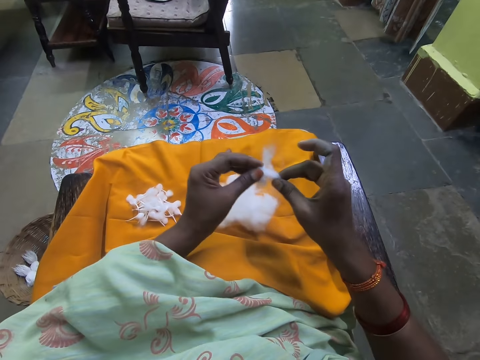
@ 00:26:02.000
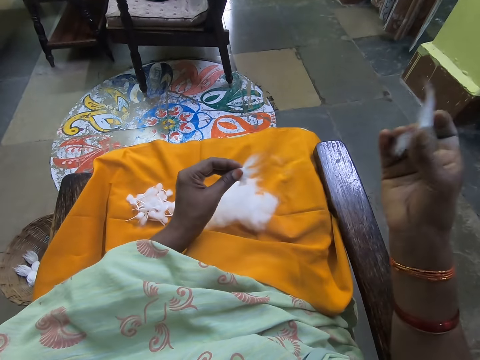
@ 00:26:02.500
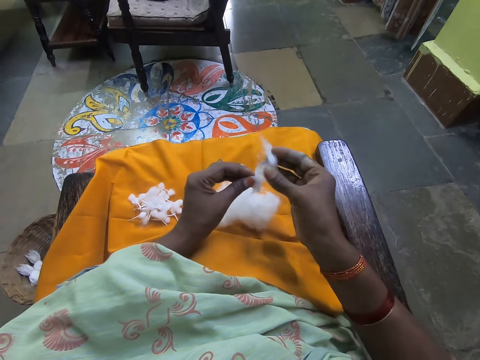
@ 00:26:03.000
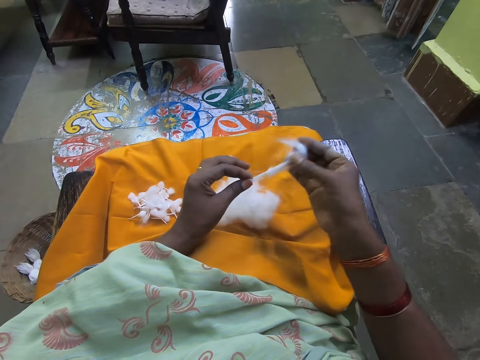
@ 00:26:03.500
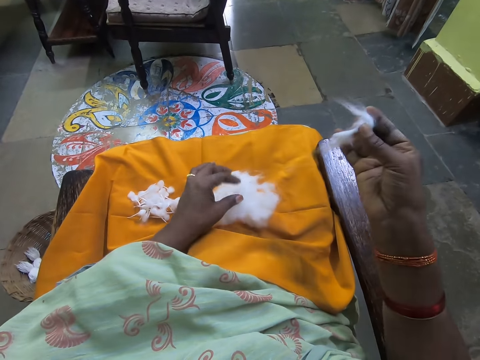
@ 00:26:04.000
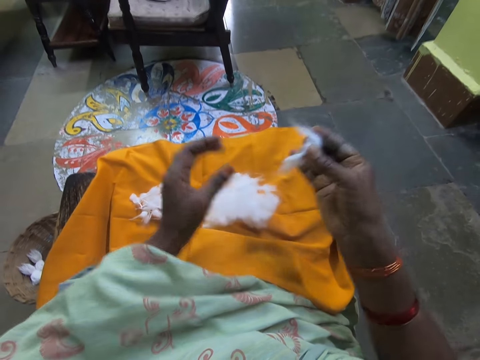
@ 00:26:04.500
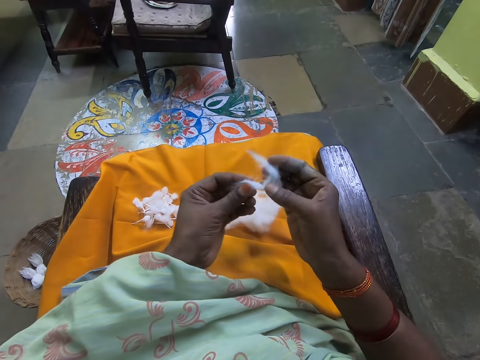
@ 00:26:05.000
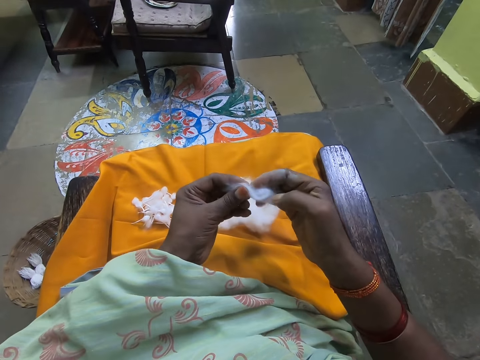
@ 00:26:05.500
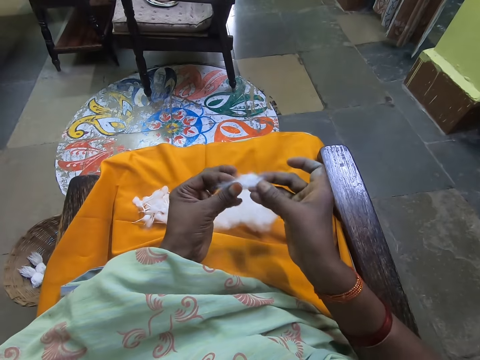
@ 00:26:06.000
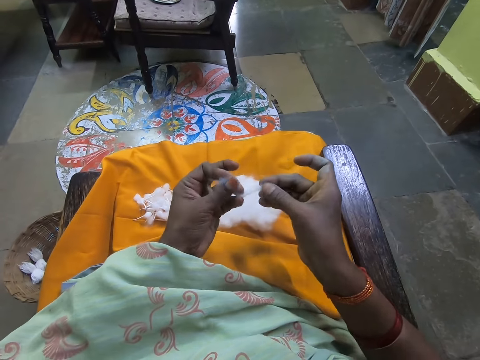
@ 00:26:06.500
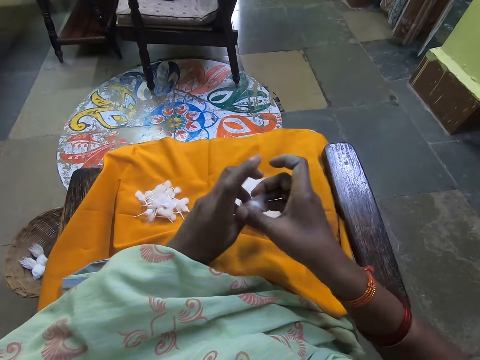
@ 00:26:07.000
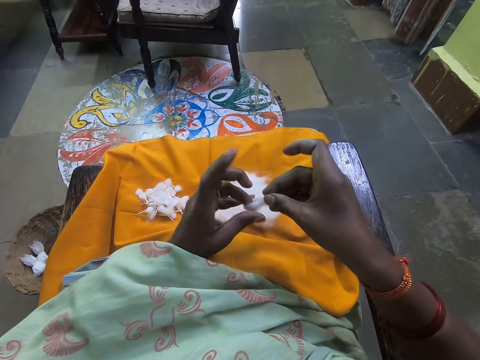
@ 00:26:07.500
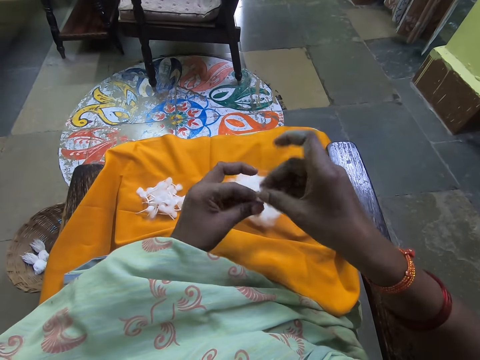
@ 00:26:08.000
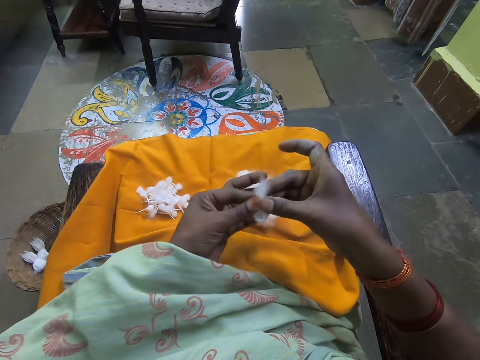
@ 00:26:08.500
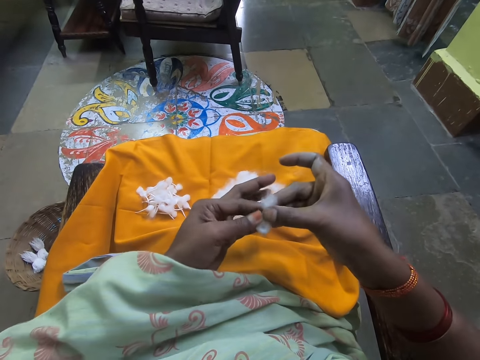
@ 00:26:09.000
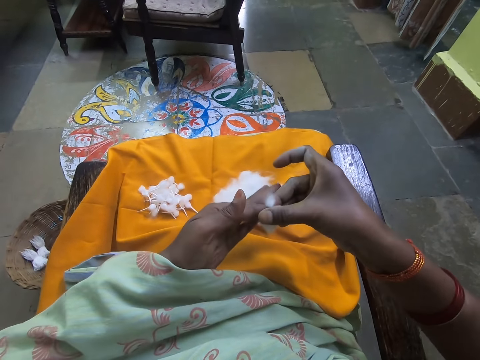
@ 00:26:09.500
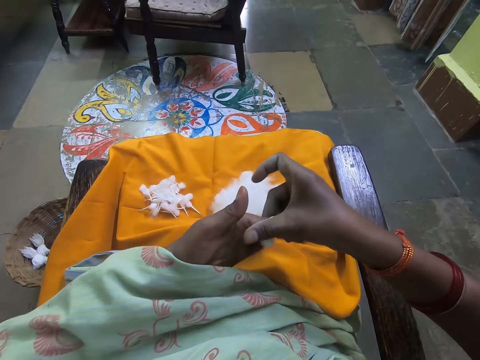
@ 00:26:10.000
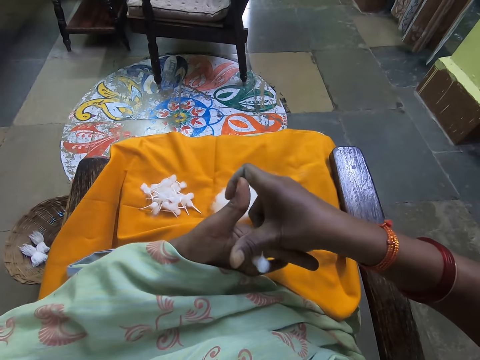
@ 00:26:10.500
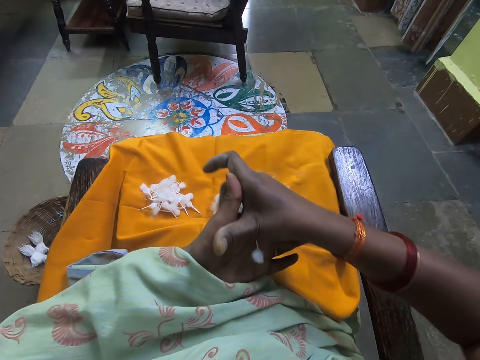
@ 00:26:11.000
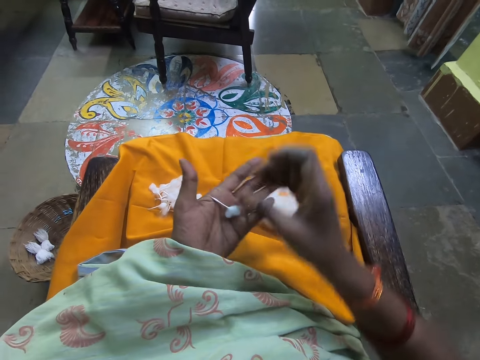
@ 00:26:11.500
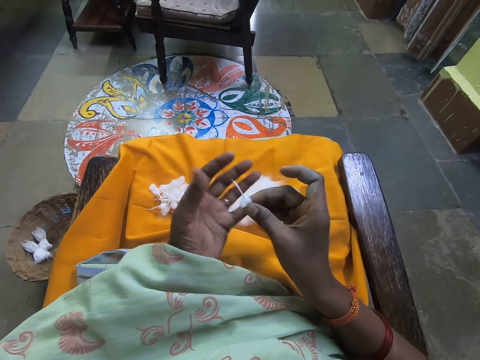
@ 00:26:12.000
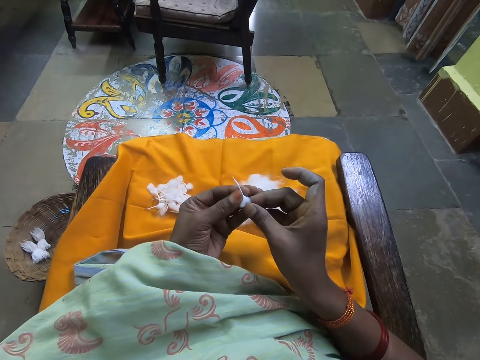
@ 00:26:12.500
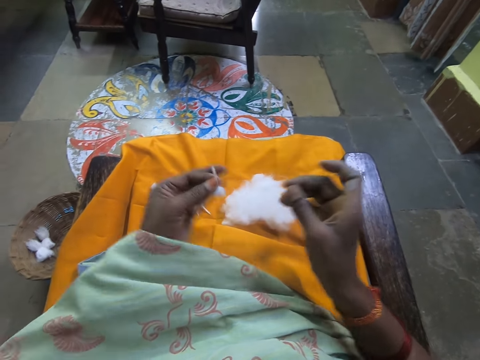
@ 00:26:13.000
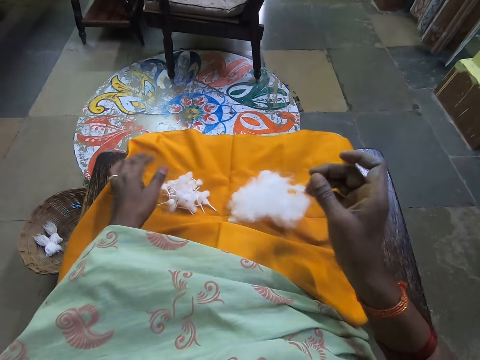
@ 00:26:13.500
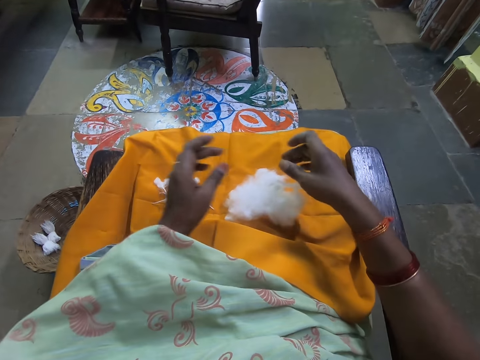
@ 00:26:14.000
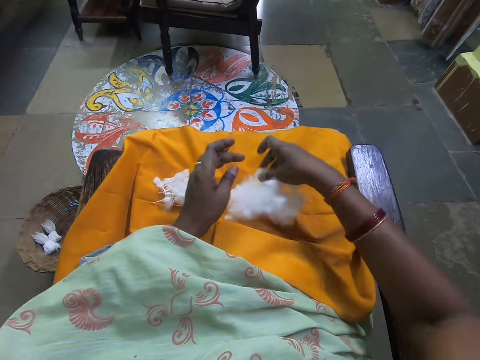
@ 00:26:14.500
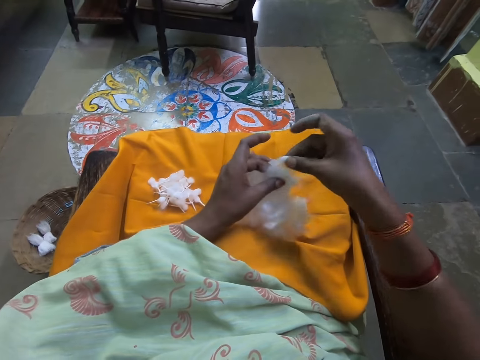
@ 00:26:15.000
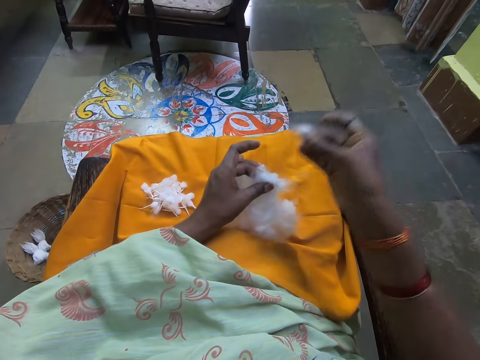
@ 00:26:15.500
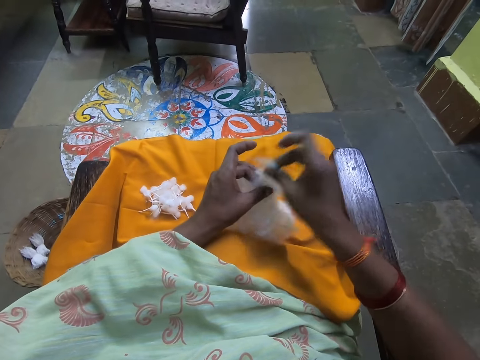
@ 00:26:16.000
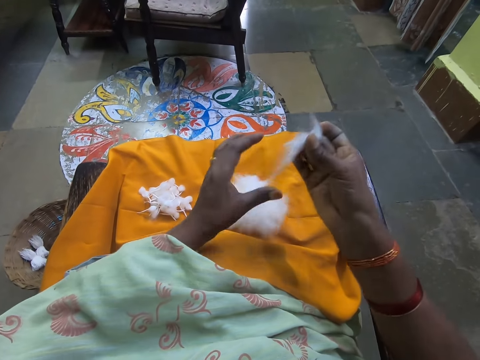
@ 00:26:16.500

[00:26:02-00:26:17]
The camera wearer pulls the cotton wool. She cuts cotton with her right hand from the piece of cotton in her hands. She drops the cotton on the ball of cotton on her legs with her left hand. She rolls the cotton with her hands. She holds the cotton wool with her fingers. She rolls the cotton wool on her fingers. She holds the cotton wool with her fingers again. She places the cotton on her legs with her left hand. She picks cotton from the ball of cotton on her legs with her right hand. She pulls the cotton wool.

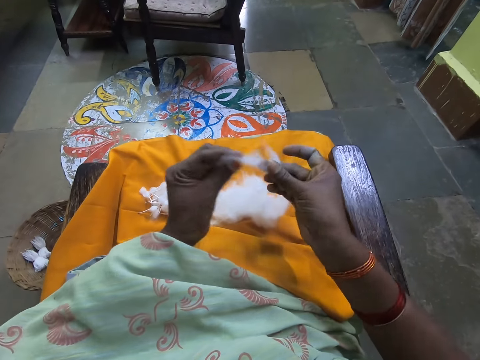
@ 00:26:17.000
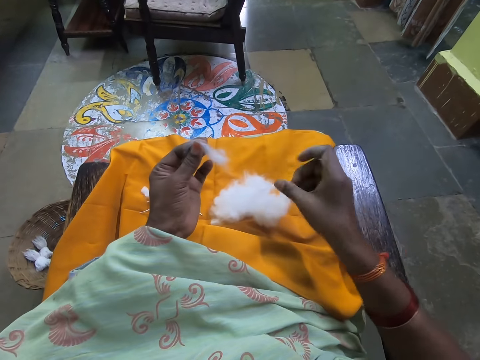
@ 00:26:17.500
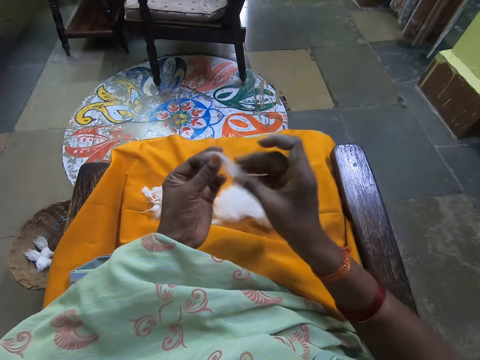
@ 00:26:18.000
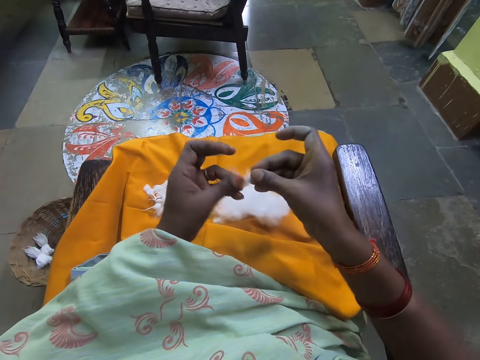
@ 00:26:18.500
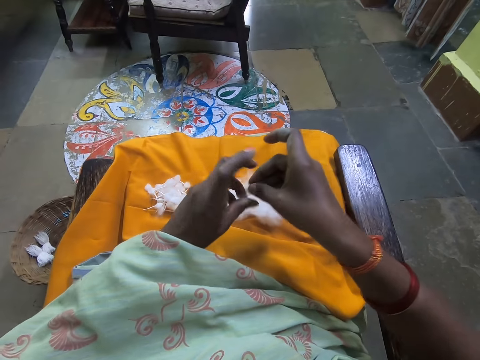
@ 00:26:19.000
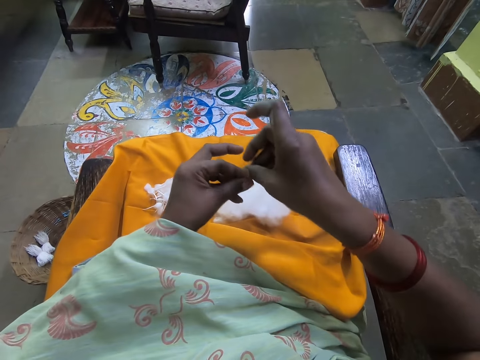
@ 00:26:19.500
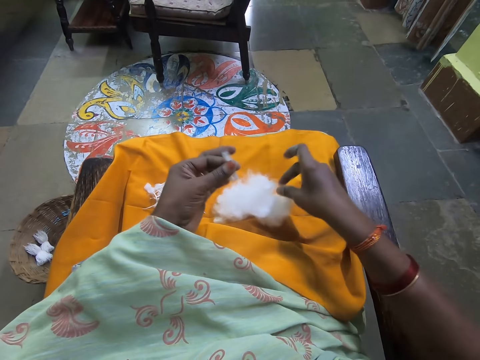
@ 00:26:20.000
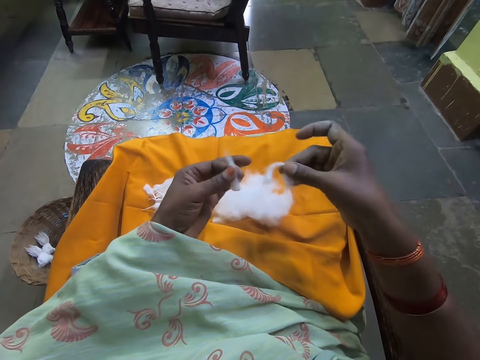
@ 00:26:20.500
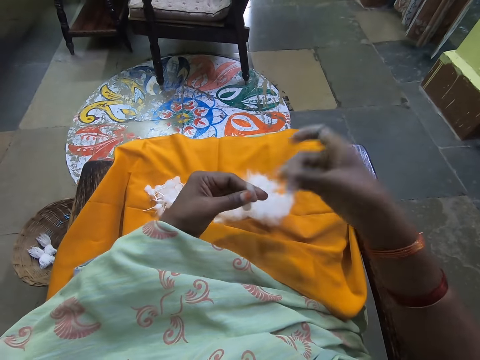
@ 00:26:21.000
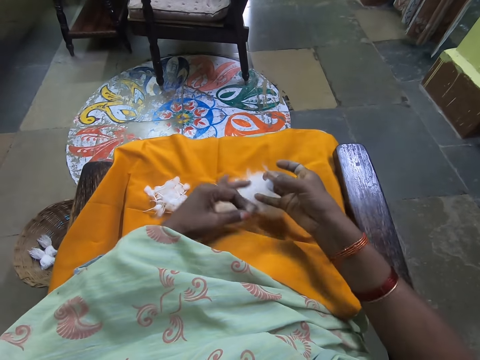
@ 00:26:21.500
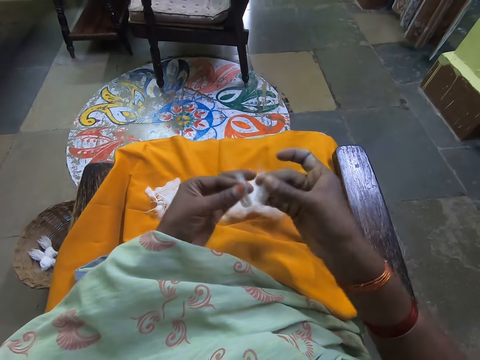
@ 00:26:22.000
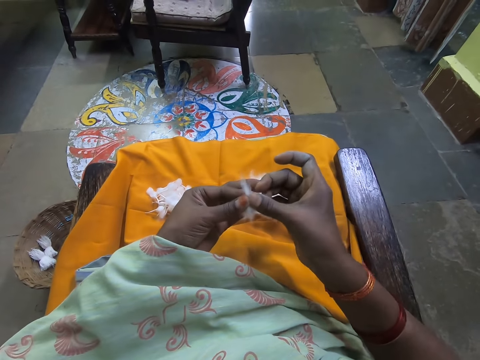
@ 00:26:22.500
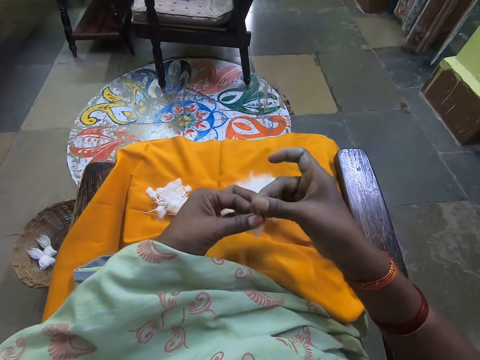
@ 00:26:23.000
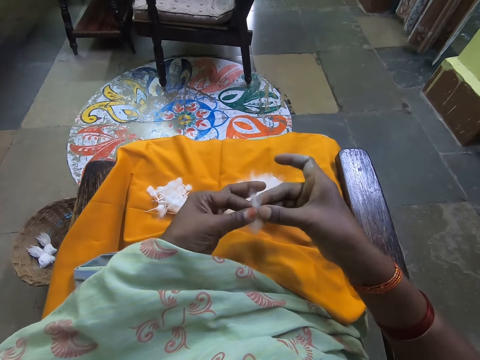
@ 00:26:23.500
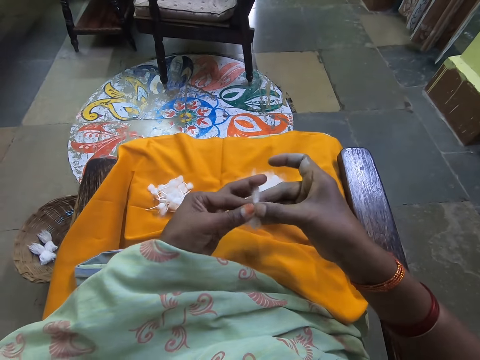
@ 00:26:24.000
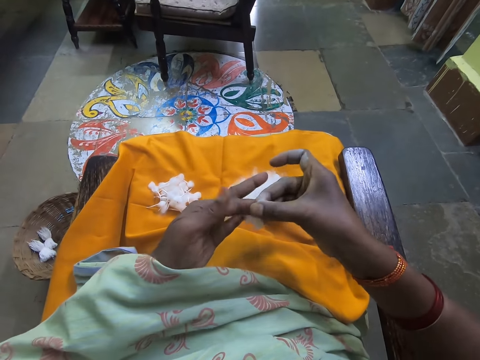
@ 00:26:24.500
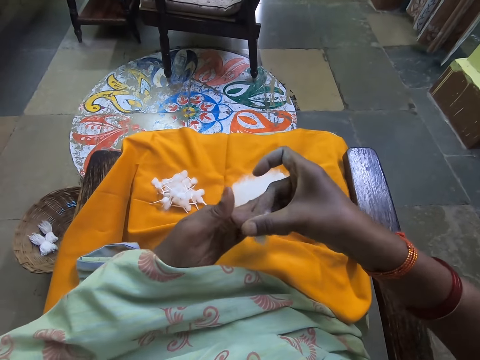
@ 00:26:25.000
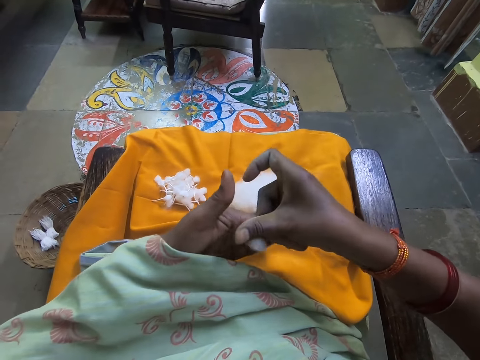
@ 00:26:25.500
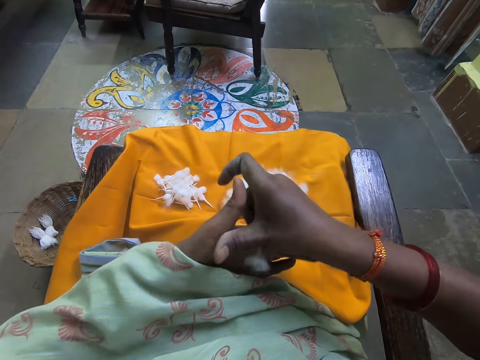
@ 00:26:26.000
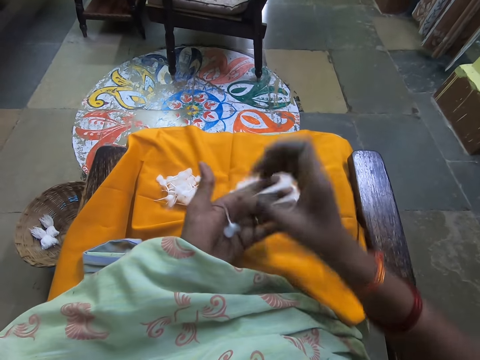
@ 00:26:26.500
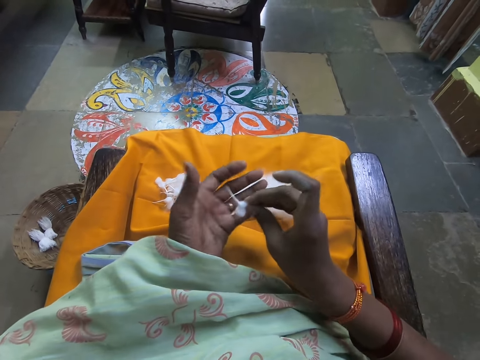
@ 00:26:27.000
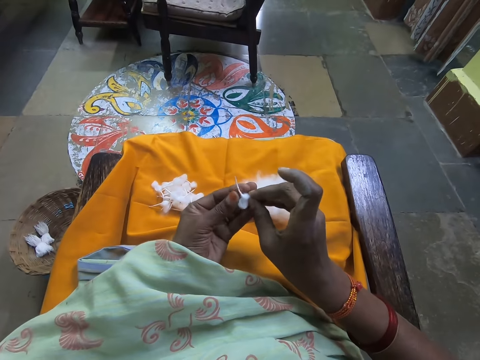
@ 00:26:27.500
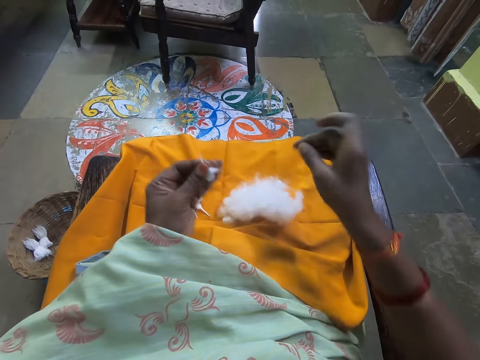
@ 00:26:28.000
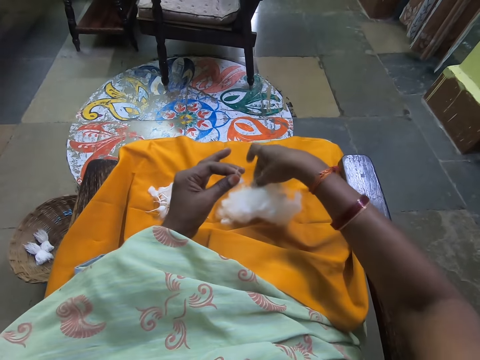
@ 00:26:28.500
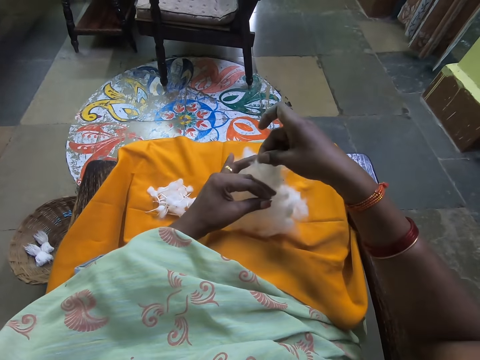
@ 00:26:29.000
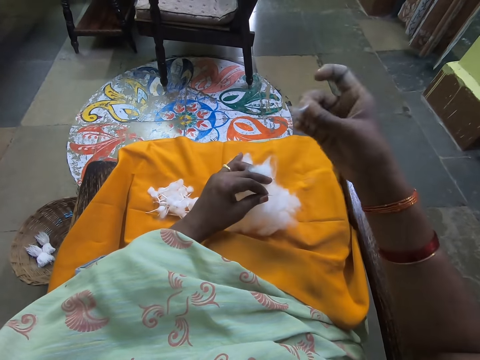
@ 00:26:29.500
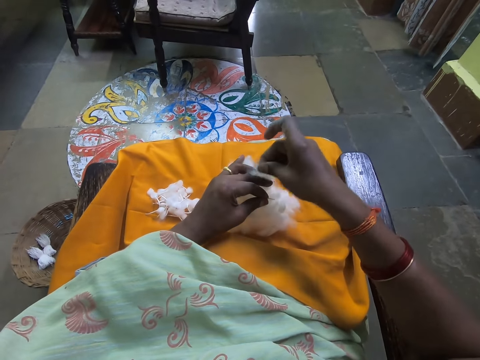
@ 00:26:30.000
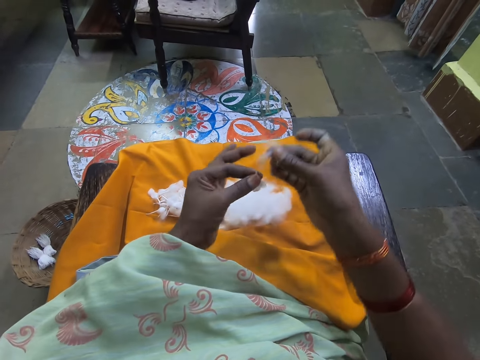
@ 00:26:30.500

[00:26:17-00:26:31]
The camera wearer places a piece of cotton on her legs with her right hand. She rolls the cotton on her fingers with her hands. She picks cotton from the ball of cotton on her legs with her right hand. She pulls the cotton wool. She attaches the cotton wool together. She rolls the cotton on her fingers with her hands. She holds the cotton wool with her fingers. She picks cotton from the ball of cotton on her legs with her right hand. She pulls the cotton wool.
